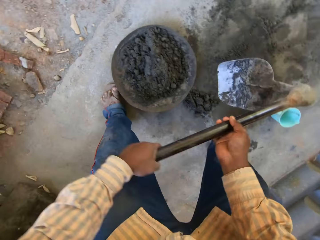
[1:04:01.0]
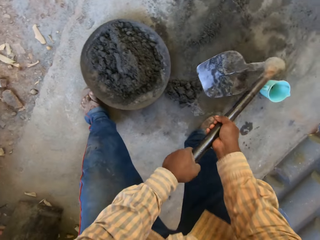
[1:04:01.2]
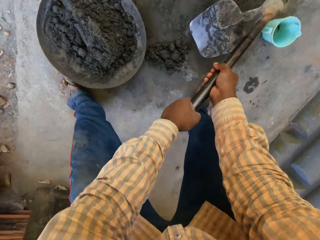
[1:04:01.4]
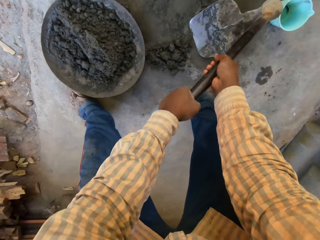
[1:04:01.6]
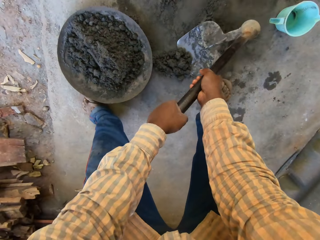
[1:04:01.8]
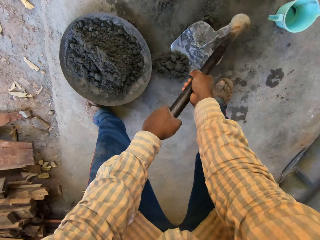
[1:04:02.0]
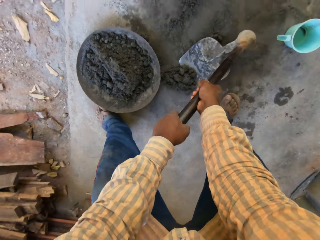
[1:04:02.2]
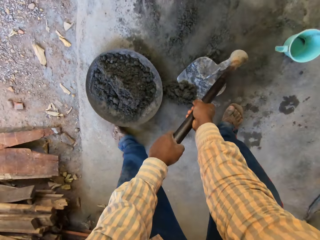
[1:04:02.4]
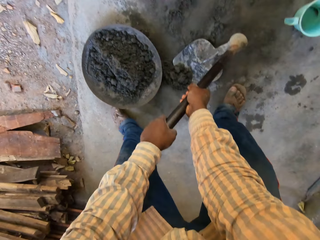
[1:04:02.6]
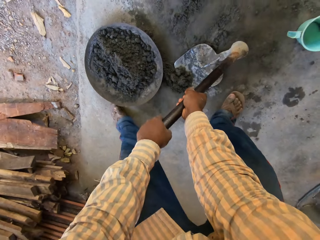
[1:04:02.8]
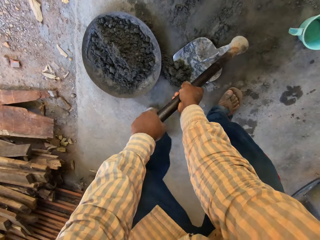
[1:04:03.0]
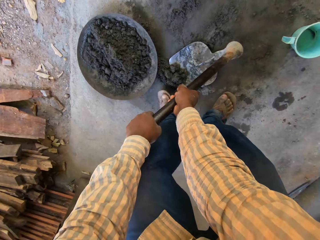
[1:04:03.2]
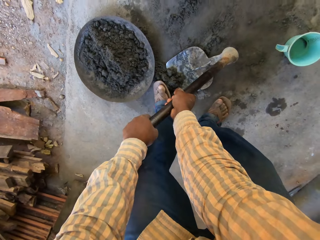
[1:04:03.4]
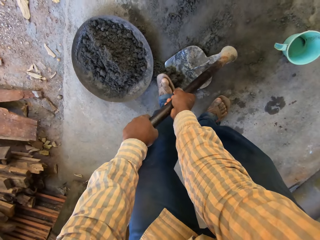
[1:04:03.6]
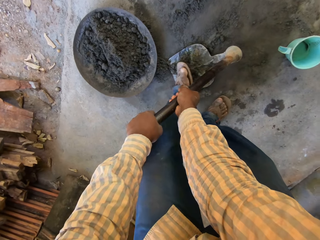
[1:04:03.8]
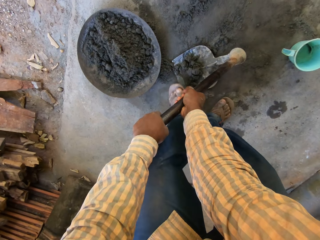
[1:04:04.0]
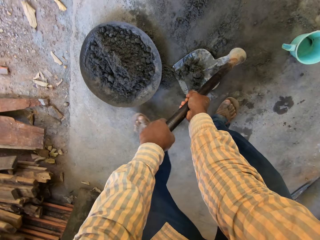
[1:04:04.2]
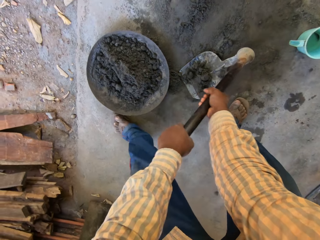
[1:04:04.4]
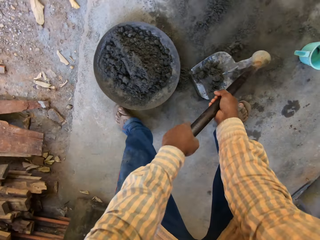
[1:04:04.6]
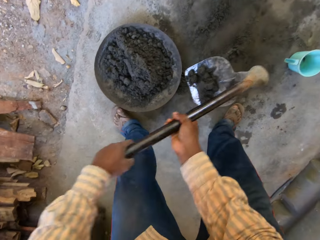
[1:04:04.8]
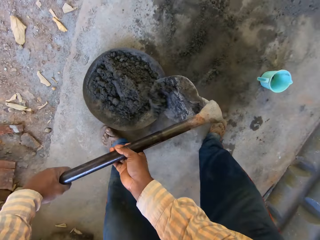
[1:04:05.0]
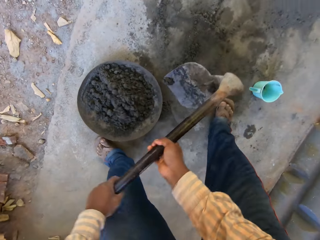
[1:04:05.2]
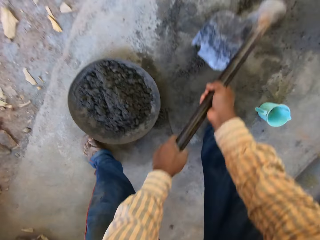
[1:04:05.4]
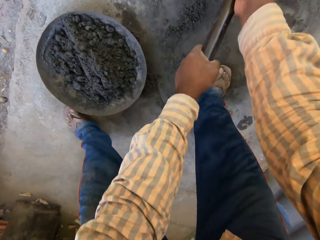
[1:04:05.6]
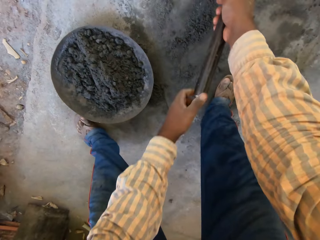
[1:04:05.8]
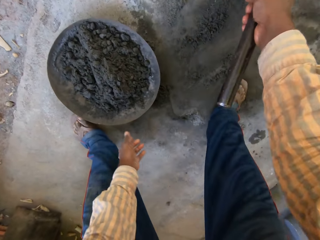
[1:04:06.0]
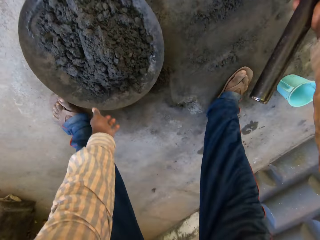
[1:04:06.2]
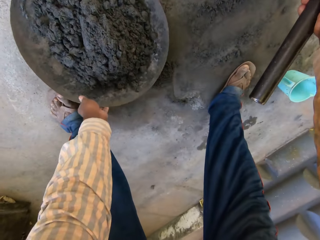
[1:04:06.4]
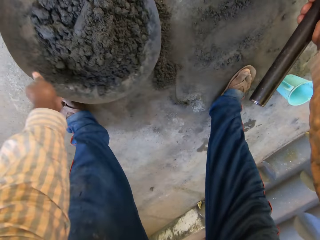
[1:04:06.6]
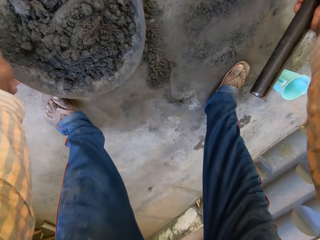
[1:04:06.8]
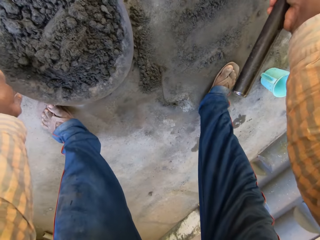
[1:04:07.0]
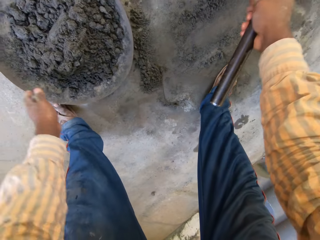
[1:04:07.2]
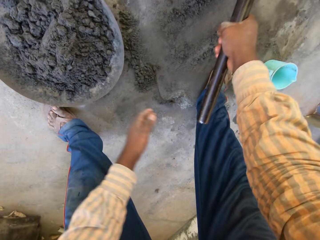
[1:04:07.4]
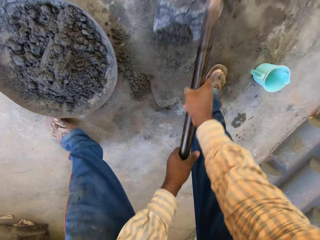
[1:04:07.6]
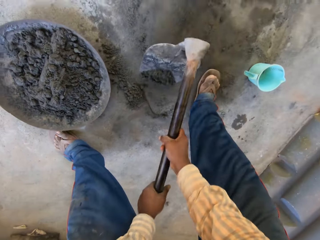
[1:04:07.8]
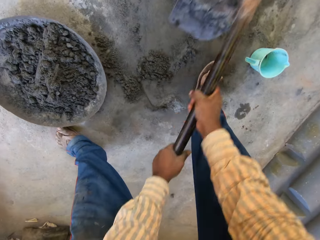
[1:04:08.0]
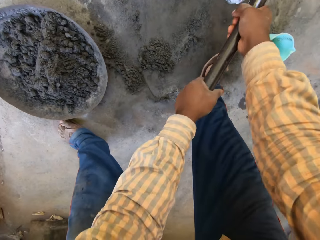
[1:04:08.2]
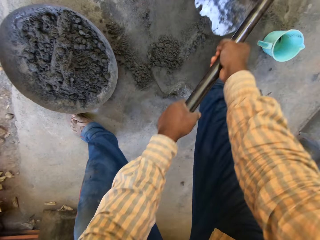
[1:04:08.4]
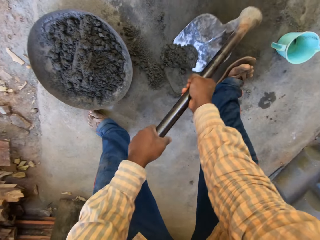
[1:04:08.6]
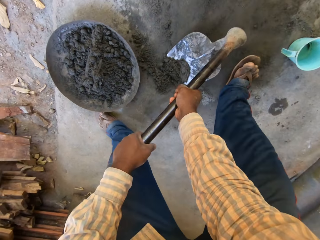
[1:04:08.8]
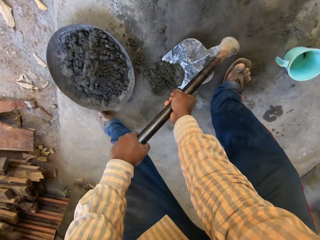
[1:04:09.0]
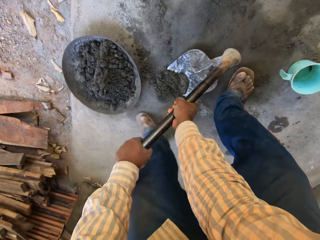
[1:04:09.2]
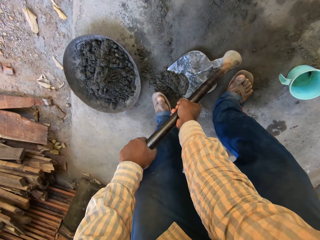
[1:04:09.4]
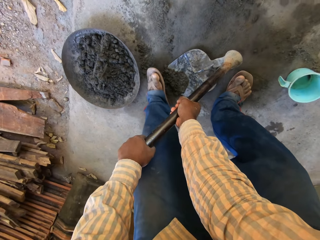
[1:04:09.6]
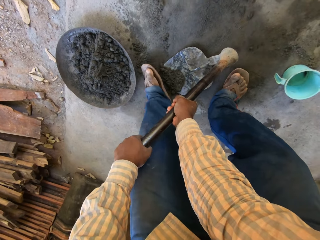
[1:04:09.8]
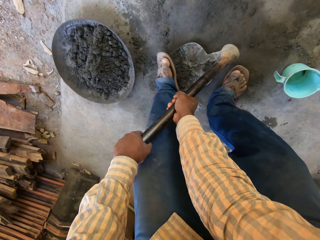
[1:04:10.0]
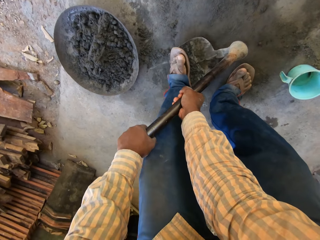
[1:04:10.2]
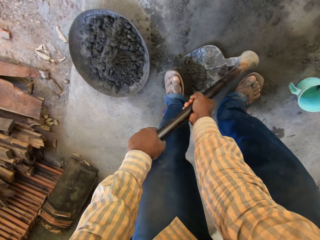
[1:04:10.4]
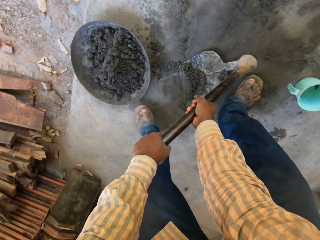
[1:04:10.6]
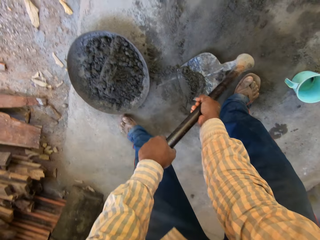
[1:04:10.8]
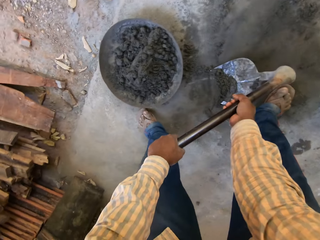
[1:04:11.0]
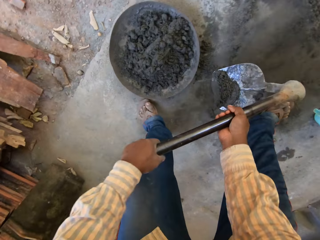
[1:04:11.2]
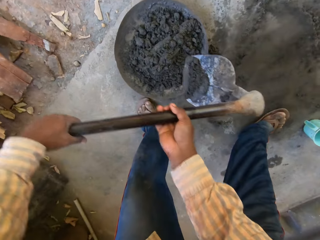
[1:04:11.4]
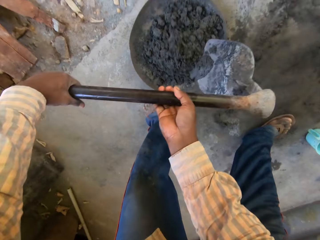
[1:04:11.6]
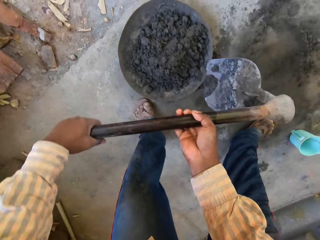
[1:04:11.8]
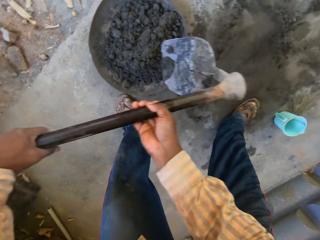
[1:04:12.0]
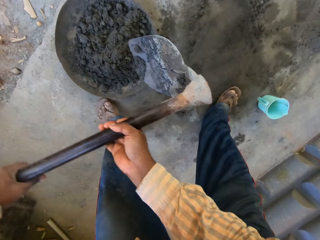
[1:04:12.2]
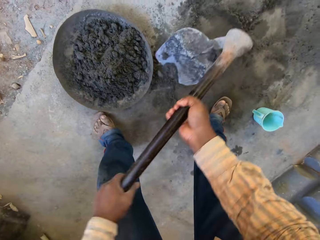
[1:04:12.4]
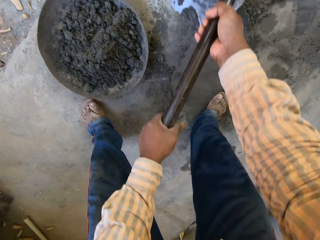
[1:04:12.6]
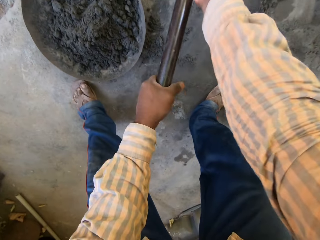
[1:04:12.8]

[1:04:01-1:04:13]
The camera wearer puts the mortar in the metal bowl. He collects the mortar with the hoe. He pushes the mortar or cement into the hoe with his left leg. He pours the cement from the ground into the tray or metal bowl with the hoe in both hands. He adjusts the pan of cement on the ground with his left hand and pushes the pan aside. He scoops the cement from the ground with the hoe in both hands. He pushes the cement into the hoe with his left leg. He pours the cement from the ground into the tray with the hoe in both hands.

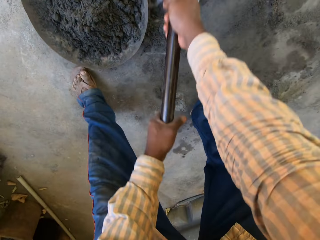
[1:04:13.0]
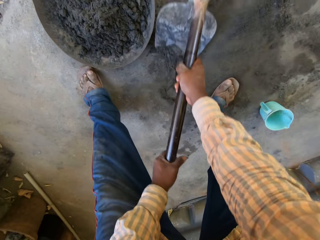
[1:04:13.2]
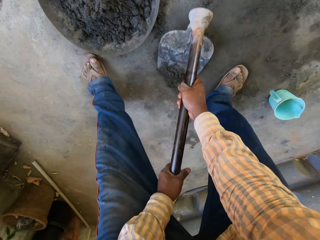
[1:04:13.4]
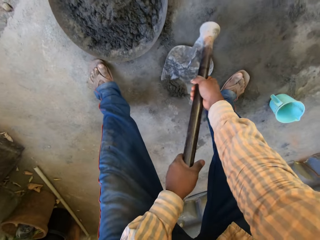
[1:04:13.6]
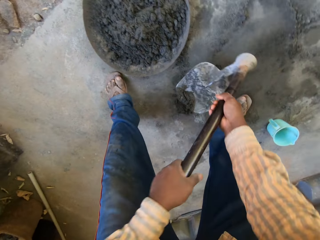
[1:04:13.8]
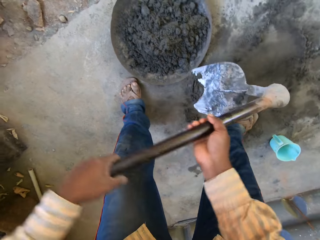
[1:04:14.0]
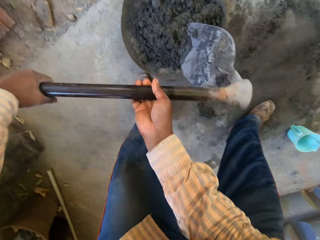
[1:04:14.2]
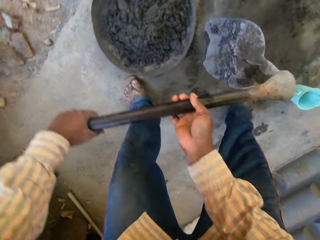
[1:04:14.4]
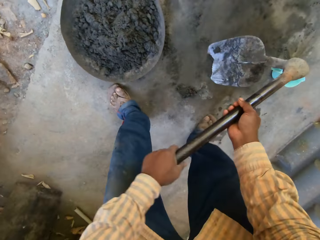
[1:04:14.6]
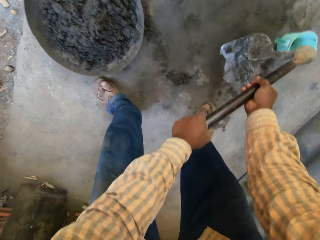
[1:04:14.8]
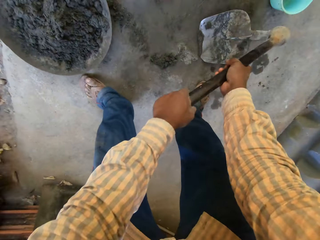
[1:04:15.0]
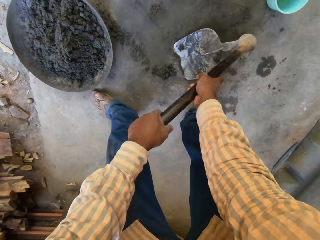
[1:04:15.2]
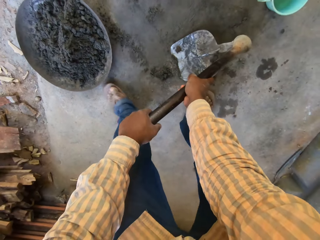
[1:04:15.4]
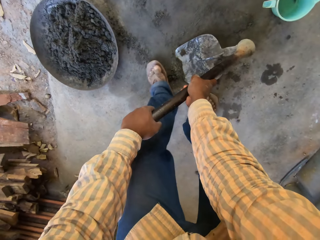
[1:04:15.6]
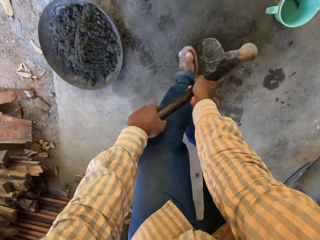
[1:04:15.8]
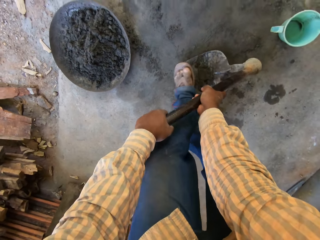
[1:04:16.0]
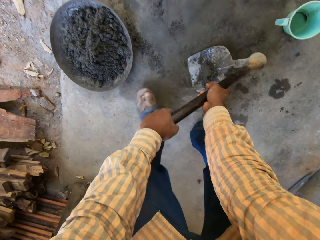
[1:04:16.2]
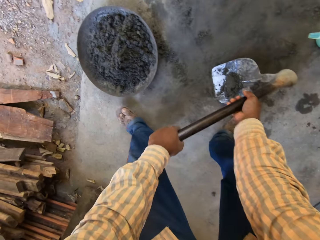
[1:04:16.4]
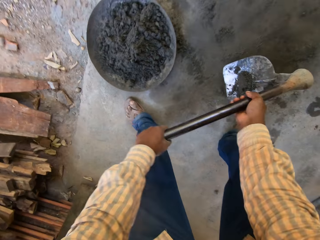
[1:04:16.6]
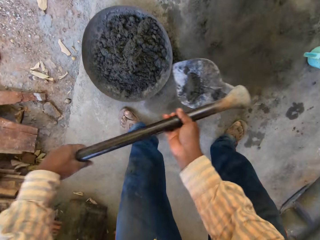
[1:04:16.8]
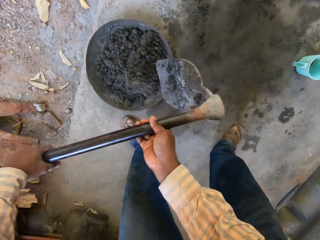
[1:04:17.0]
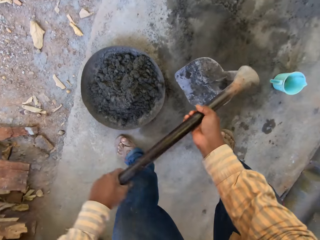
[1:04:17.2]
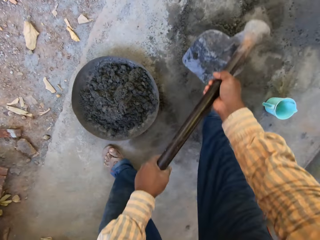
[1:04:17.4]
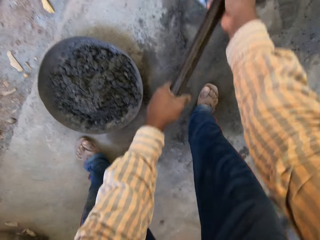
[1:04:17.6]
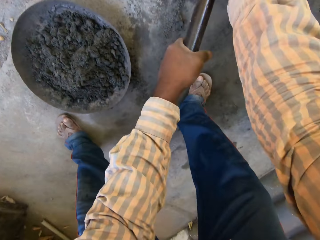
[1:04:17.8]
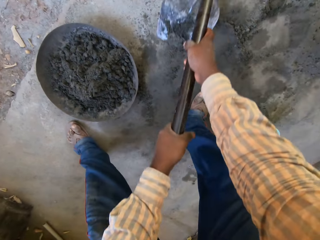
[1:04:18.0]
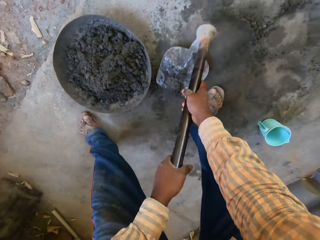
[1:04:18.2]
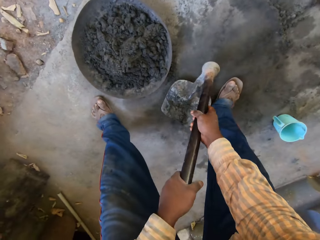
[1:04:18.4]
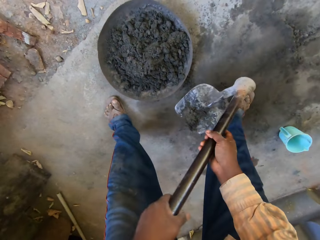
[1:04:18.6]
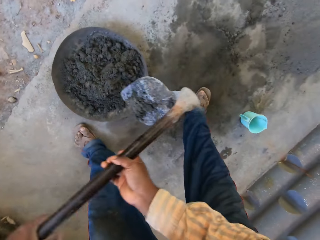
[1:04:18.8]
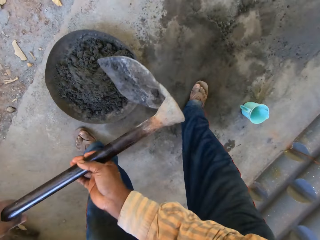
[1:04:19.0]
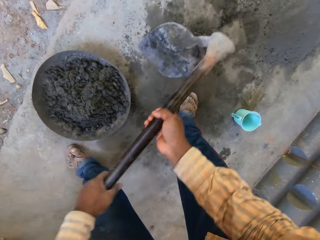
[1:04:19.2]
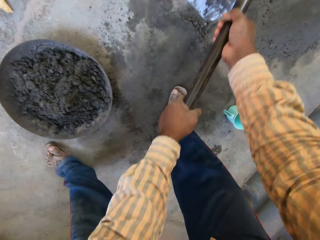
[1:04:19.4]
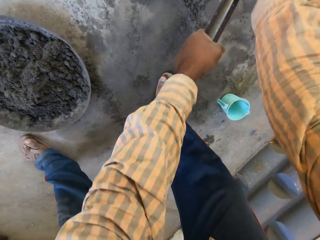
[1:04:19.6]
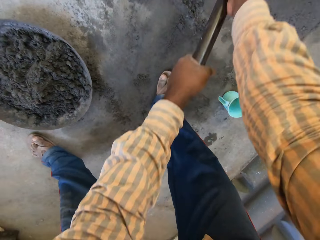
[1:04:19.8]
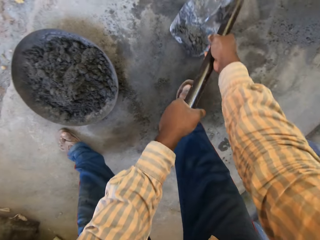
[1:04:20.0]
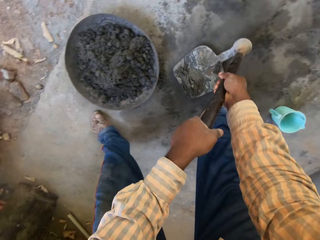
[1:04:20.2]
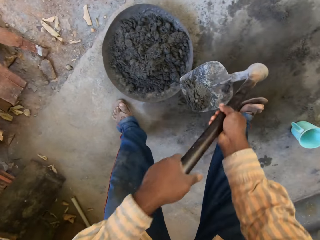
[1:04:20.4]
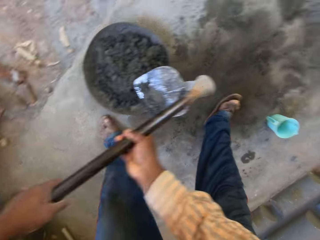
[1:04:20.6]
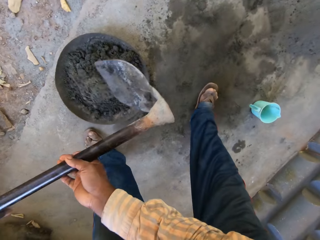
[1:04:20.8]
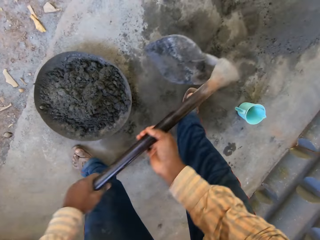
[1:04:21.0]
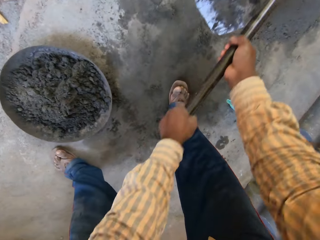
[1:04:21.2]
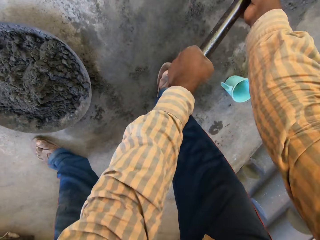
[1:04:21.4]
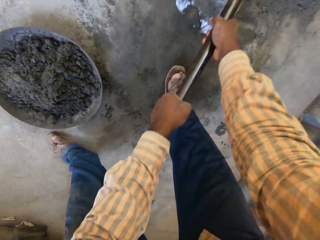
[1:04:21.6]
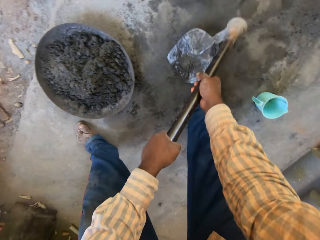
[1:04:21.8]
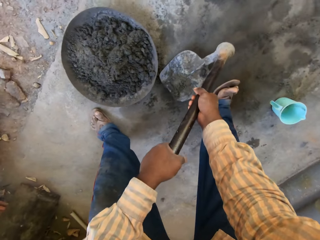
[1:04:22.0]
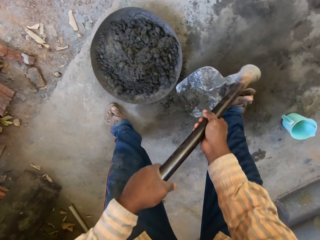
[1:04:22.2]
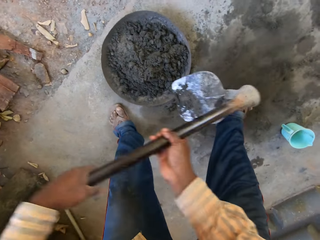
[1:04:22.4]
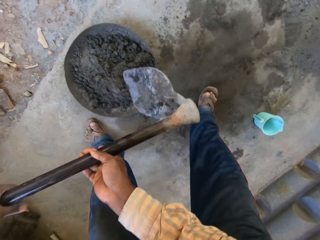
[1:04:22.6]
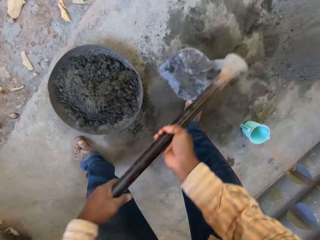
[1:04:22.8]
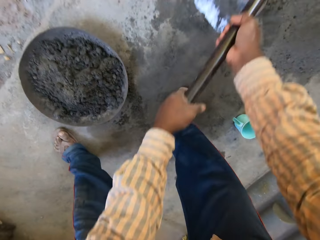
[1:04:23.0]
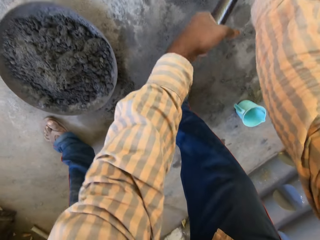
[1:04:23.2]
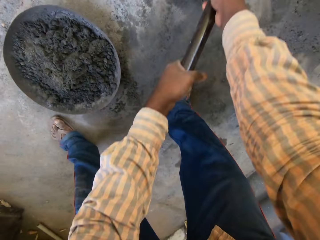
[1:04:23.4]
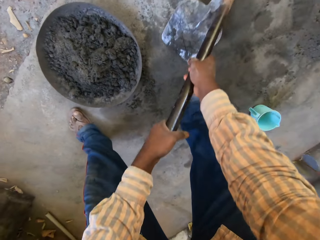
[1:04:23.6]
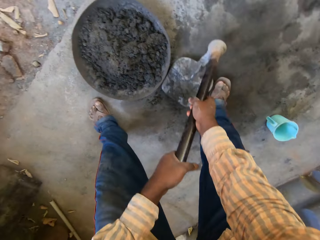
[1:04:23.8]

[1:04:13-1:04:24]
The camera wearer scoops cement or mortar from the ground into the tray or metal bowl with the hoe in both hands. He scoops the cement from the ground with the hoe in both hands. He pushes the cement into the hoe with his left leg. He pours the cement from the ground into the tray with the hoe in both hands. He scoops the cement from the ground into the tray with the hoe in both hands. He collects the mortar with the hoe, puts the mortar in the metal bowl and collects the mortar with the hoe.
